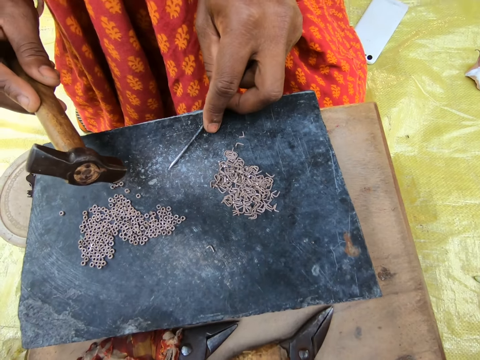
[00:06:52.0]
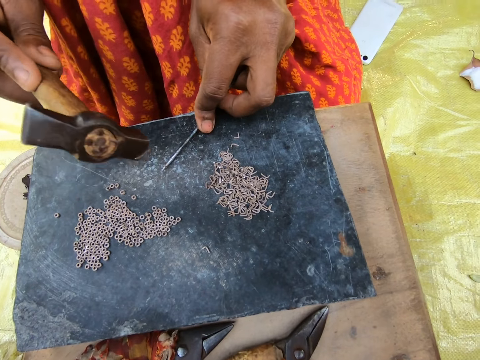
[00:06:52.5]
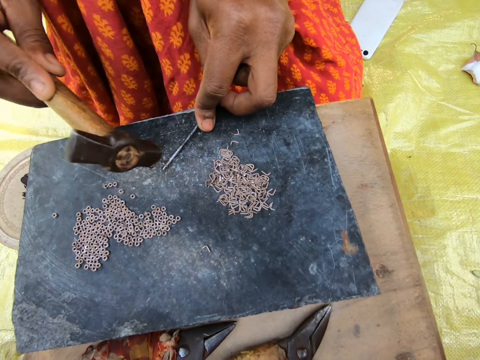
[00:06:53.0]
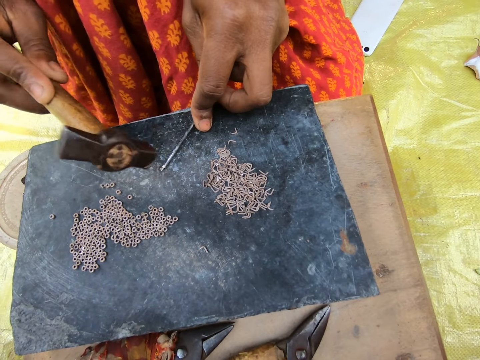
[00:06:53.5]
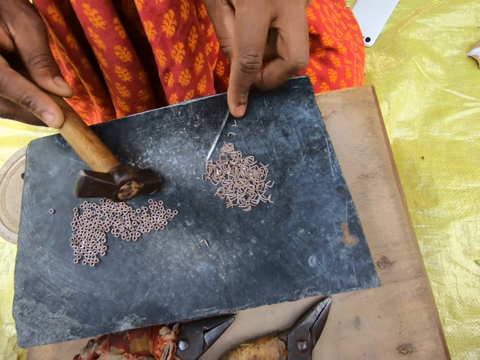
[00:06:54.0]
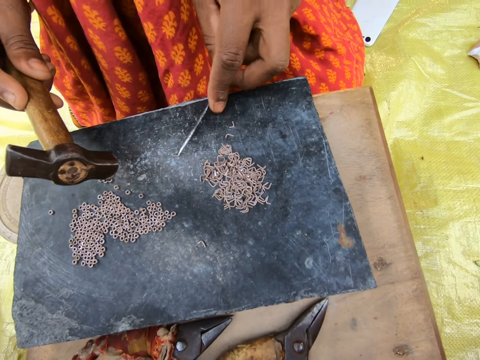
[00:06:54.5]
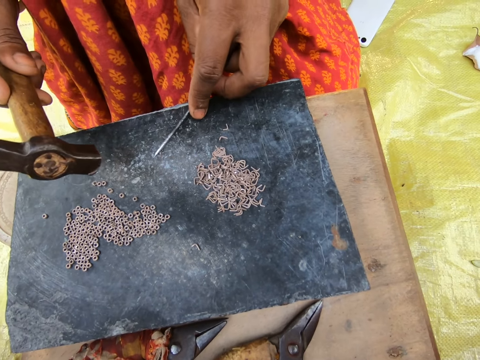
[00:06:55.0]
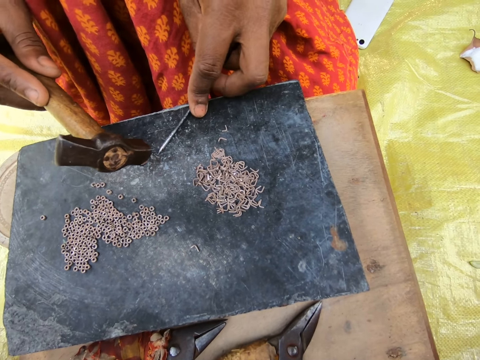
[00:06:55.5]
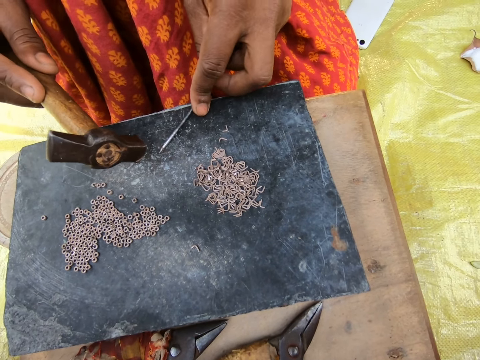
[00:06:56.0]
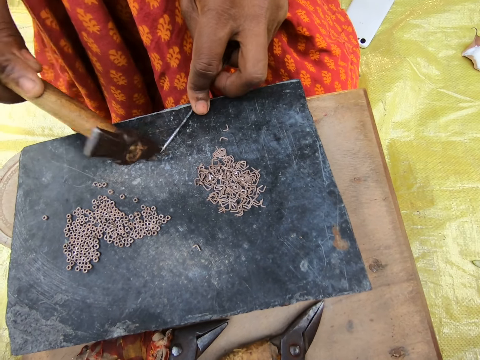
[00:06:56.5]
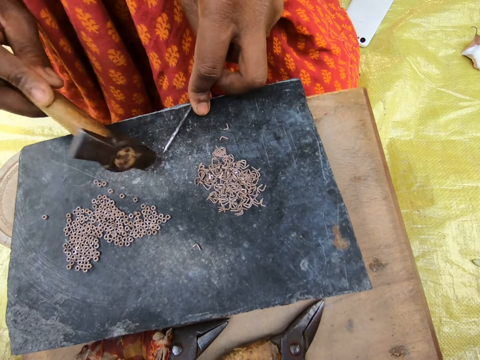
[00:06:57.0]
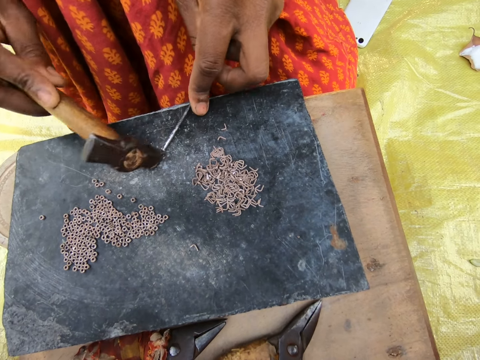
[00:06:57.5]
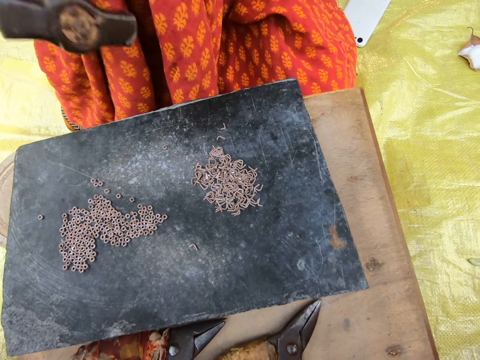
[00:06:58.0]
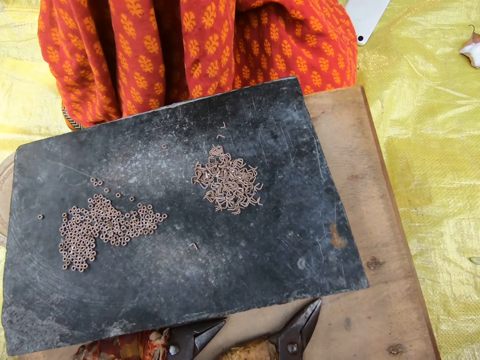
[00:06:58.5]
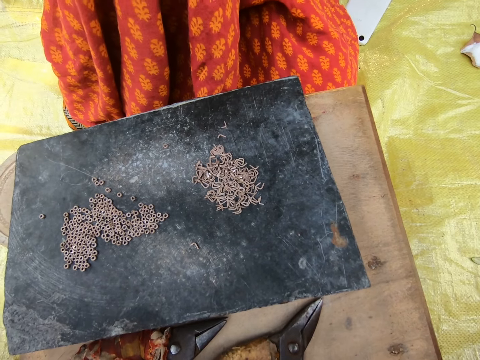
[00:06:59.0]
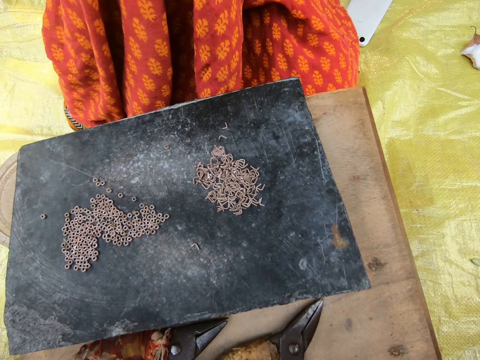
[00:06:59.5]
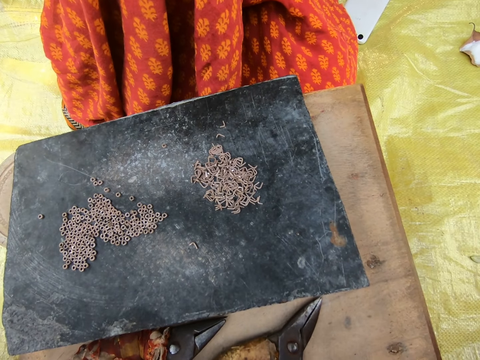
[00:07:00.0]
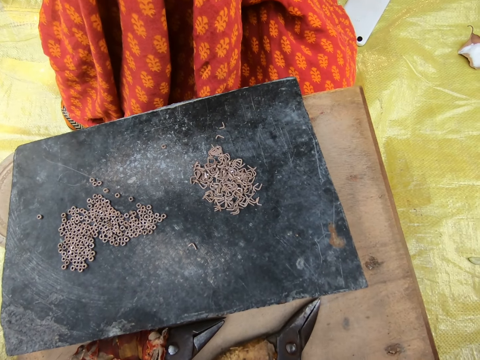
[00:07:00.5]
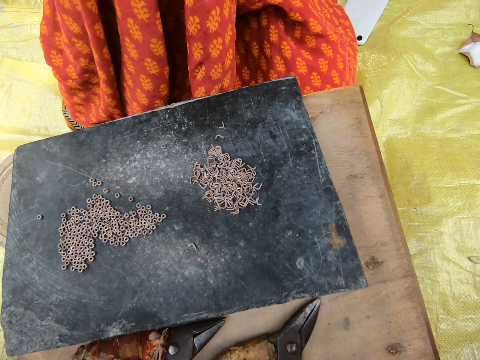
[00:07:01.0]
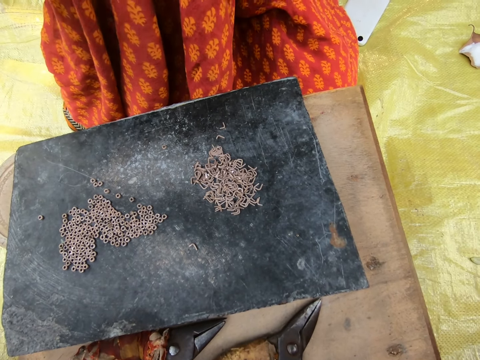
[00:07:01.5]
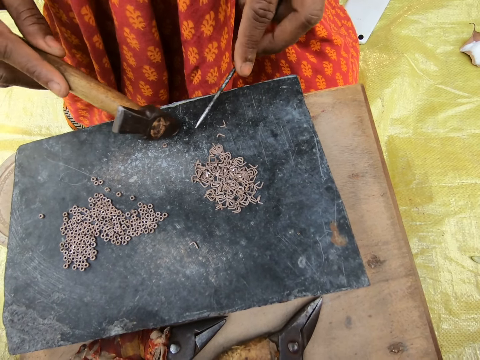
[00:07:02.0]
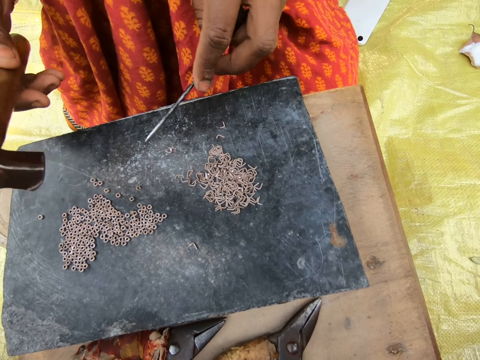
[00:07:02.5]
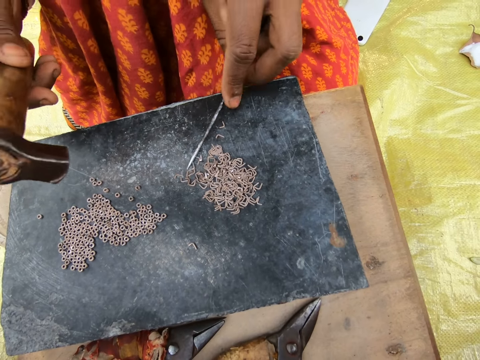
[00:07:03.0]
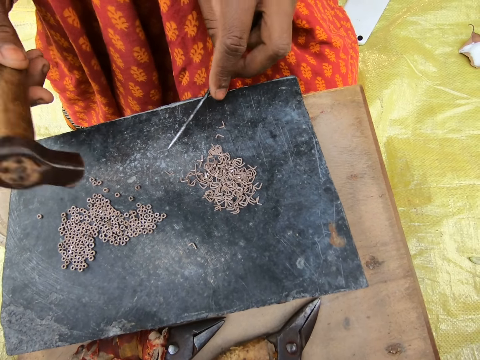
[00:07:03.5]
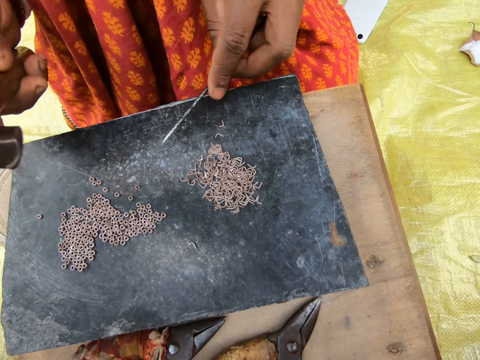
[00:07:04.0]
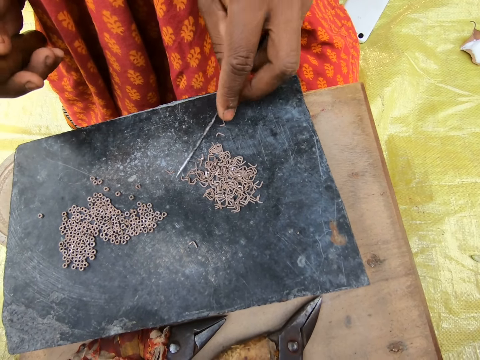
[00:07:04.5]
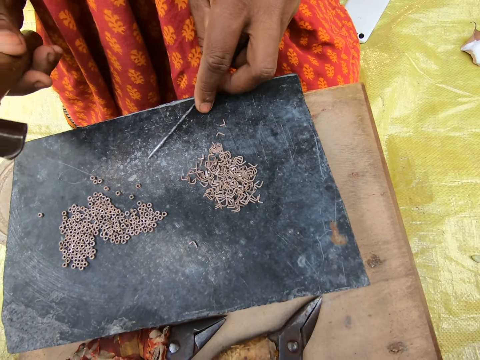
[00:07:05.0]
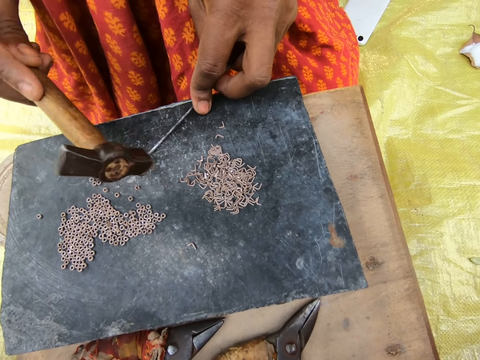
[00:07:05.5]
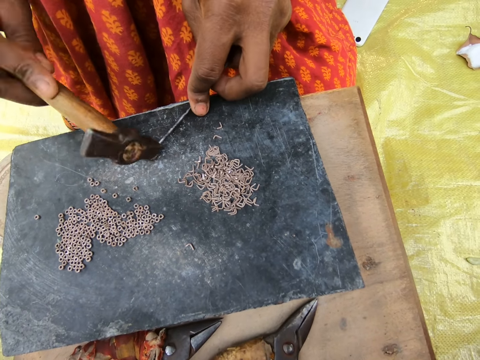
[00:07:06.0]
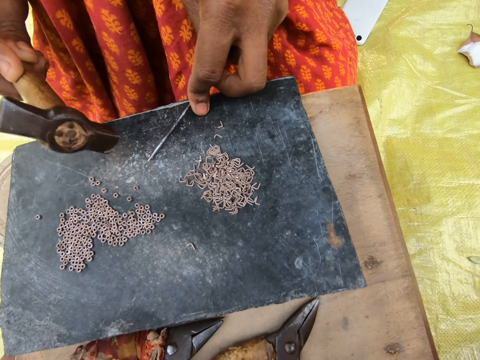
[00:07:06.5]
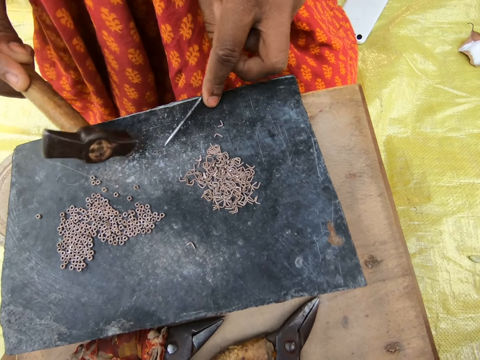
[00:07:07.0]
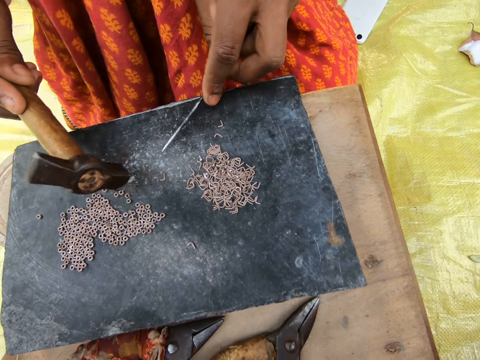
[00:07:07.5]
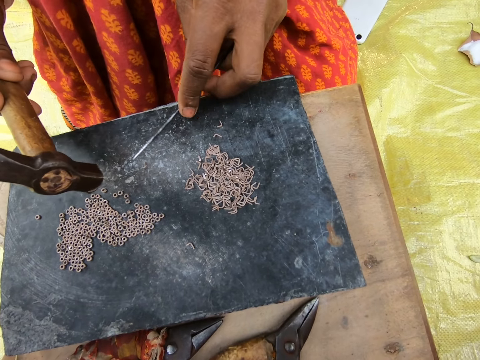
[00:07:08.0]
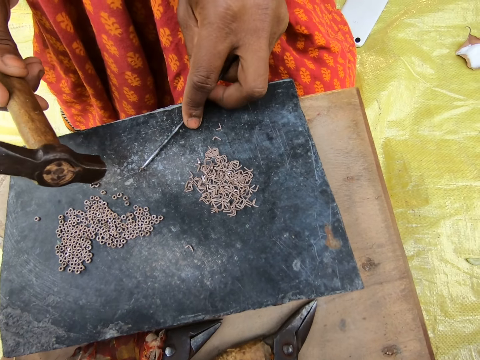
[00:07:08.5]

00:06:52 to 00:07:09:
The woman hits a piece of metal into a ring with the hammer in her right hand. She moves a piece of metal on the table with the rod in her left hand. She hits the piece of metal into a ring with the hammer in her right hand. The camera wearer removes the hand from the board. The woman moves the metal ring on the table aside with the hammer in her right hand. She moves the pieces of metal on the table with the rod in her left hand. The camera wearer moves the metals with the nail. The woman moves a piece of metal on the table with the rod in her left hand. The camera wearer rolls the metal around the nail. The woman hits the piece of metal into a ring with the hammer in her right hand. The camera wearer hits the metal around the nail with the hammer. The woman moves the metal ring on the table aside with the hammer in her right hand. She moves a piece of metal on the table with the rod in her left hand.

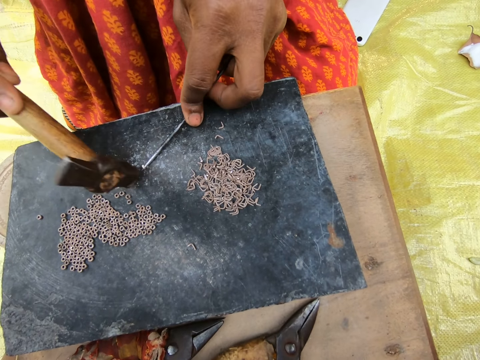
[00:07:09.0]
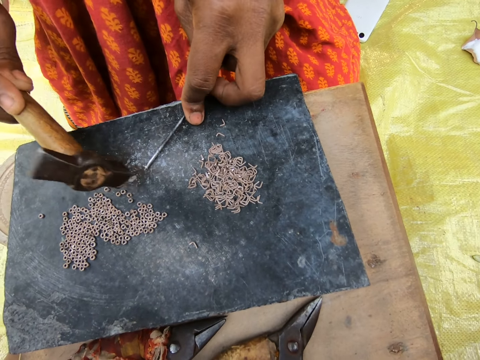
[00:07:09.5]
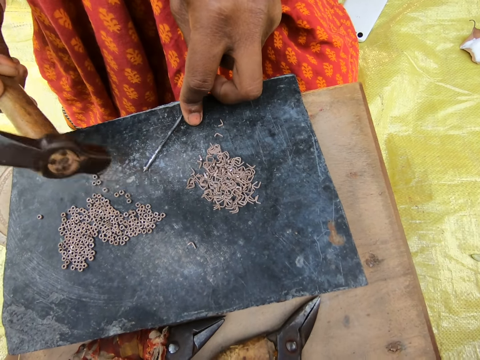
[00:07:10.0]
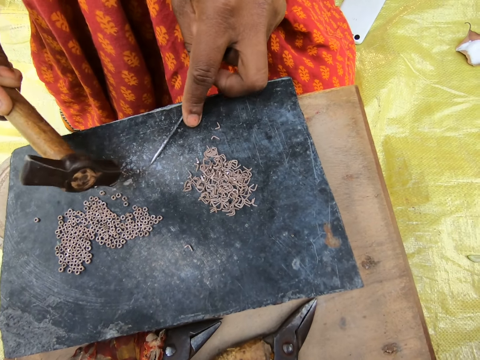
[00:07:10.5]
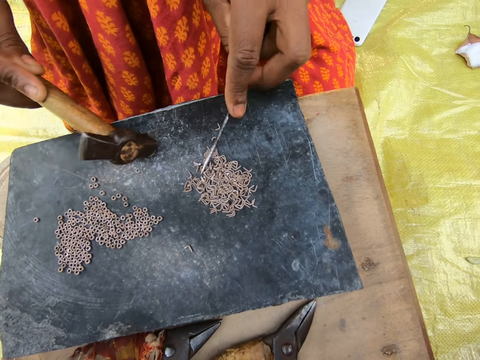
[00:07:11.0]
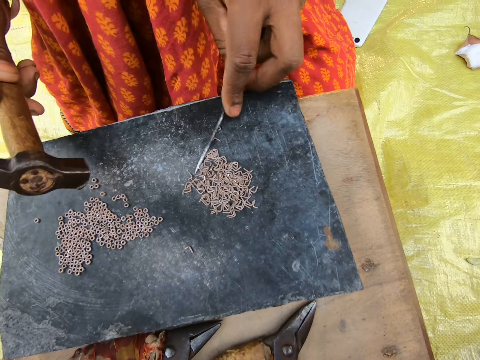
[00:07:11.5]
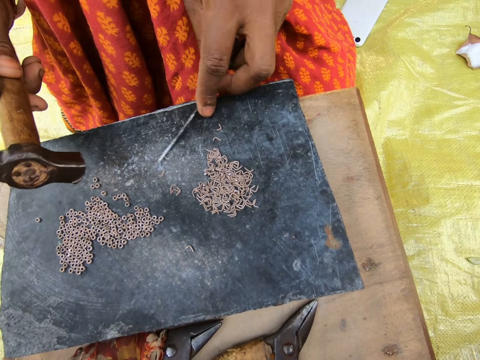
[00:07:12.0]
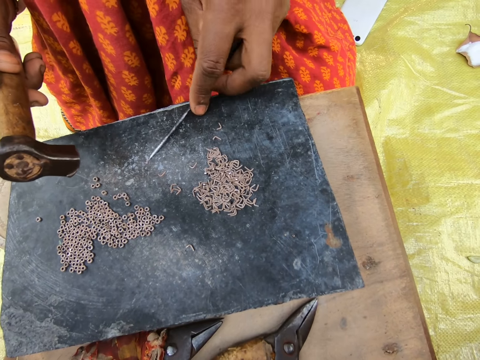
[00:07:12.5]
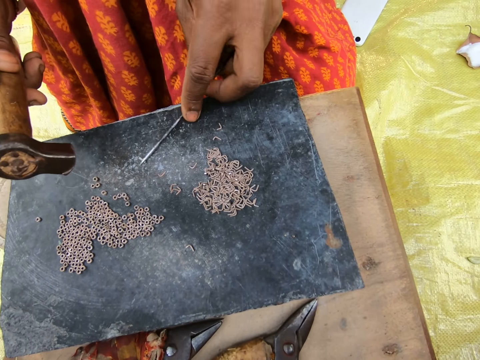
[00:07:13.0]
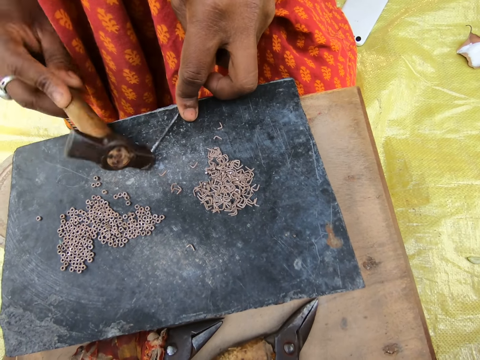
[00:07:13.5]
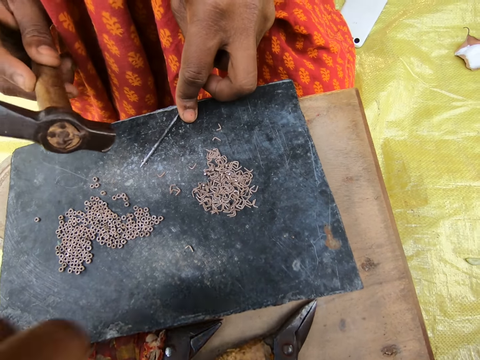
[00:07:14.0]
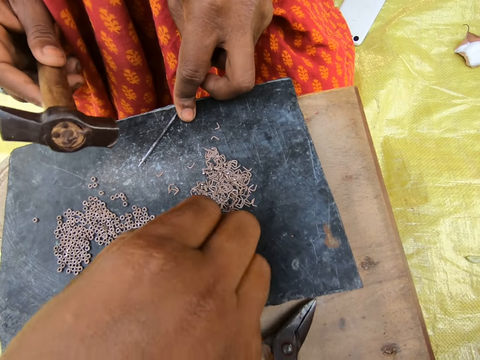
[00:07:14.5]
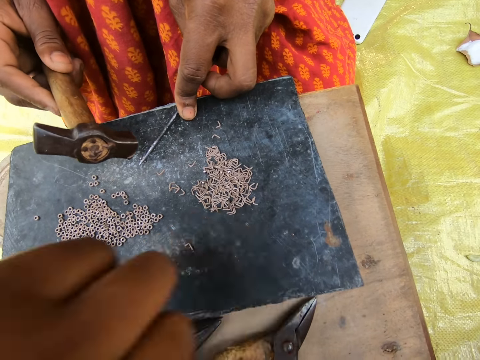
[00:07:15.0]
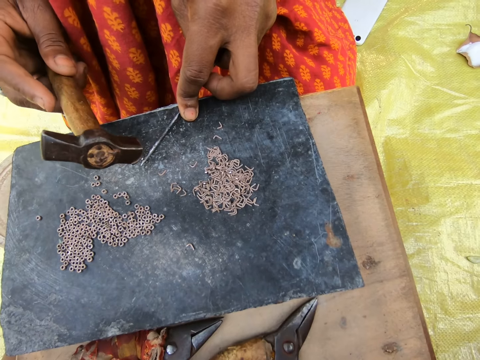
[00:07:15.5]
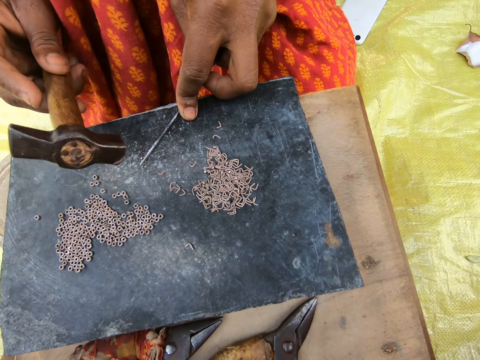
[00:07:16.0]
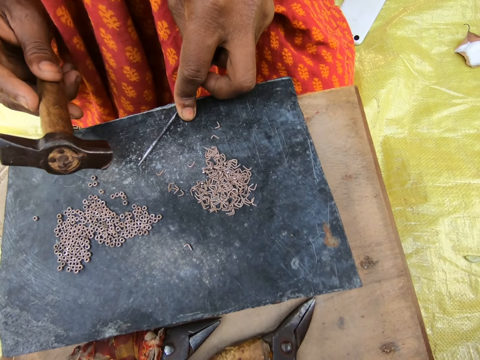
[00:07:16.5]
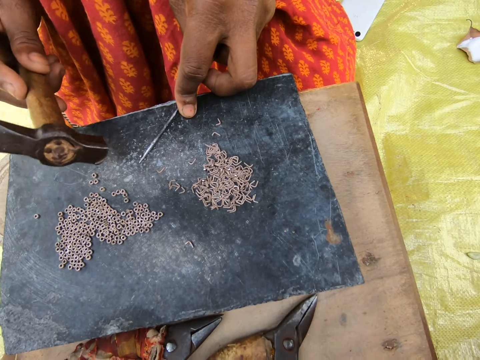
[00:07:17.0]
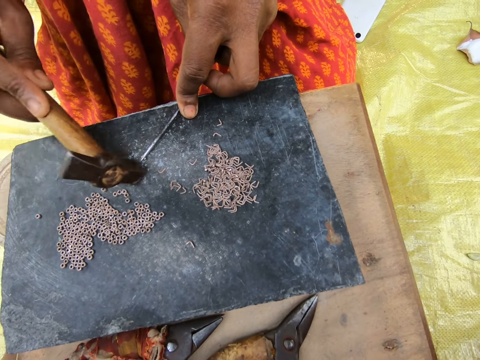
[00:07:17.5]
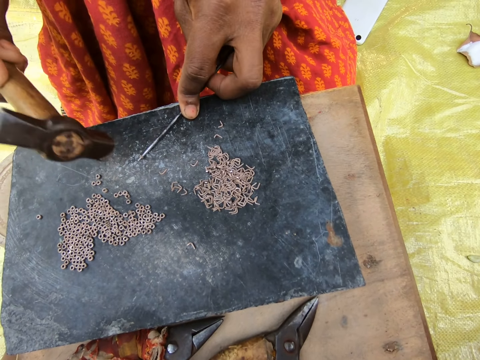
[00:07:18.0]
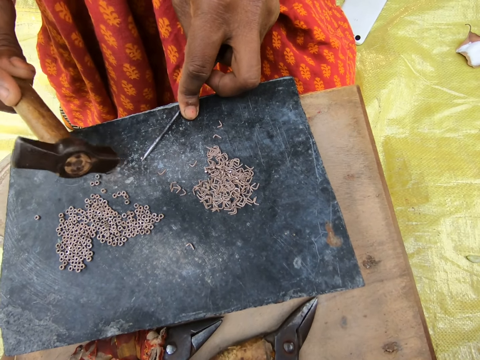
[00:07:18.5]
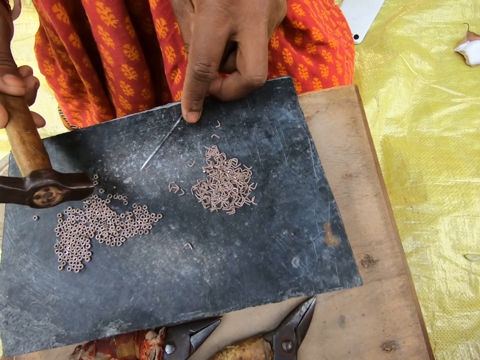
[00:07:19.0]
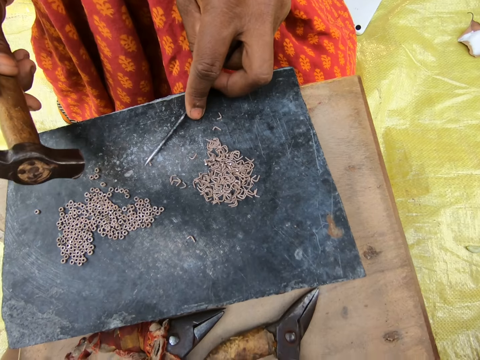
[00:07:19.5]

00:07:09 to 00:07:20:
The woman hits the piece of metal into a ring with the hammer in her right hand. She moves the metal ring on the table aside with the hammer in her right hand. She moves the pieces of metal on the table with the rod in her left hand. She hits the piece of metal into a ring with the hammer in her right hand. The camera wearer lifts some of the tiny pieces of metal on the table with her right hand. The woman picks up a piece of metal. She hits the piece of metal into a ring with the hammer in her right hand. She moves the metal ring on the table aside with the hammer in her right hand. She moves a piece of metal on the table with the rod in her left hand.
